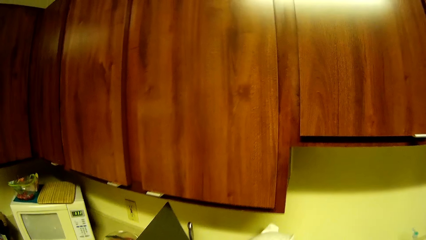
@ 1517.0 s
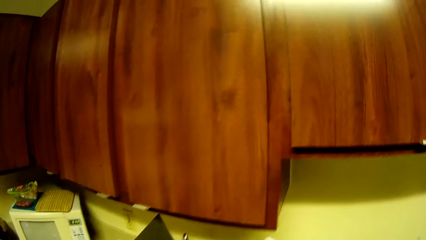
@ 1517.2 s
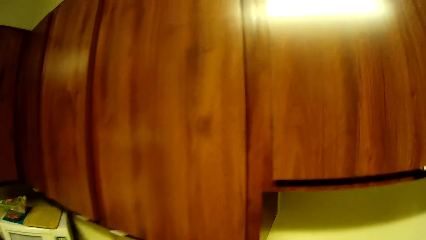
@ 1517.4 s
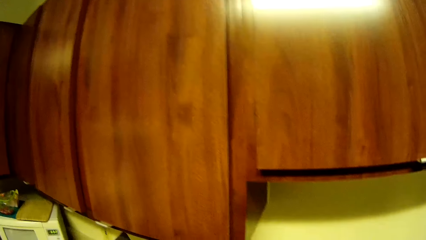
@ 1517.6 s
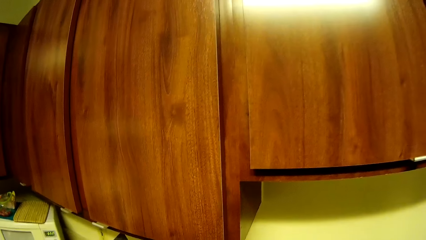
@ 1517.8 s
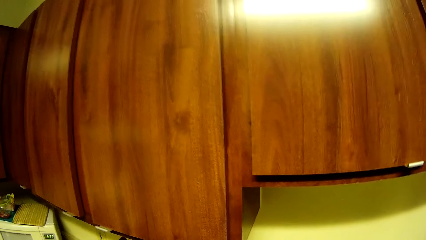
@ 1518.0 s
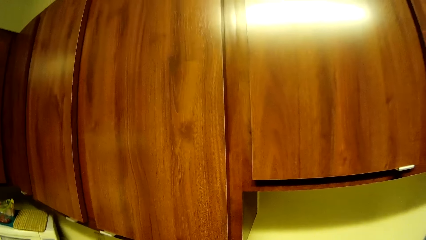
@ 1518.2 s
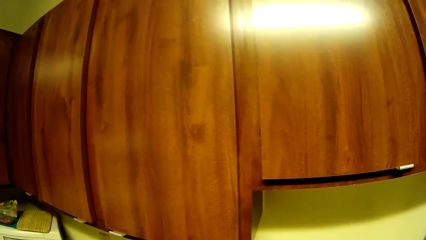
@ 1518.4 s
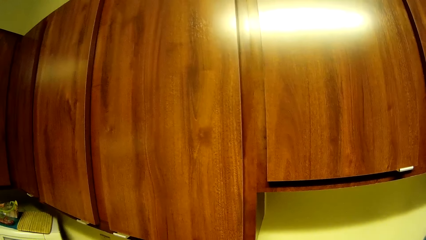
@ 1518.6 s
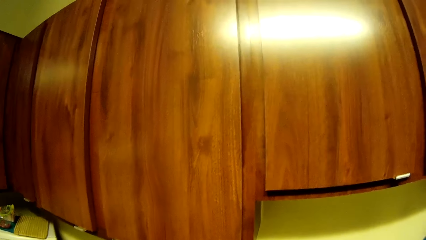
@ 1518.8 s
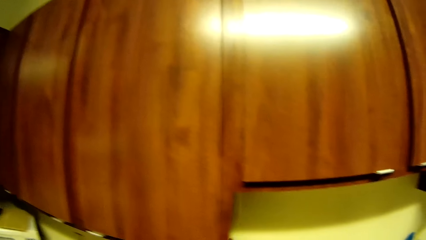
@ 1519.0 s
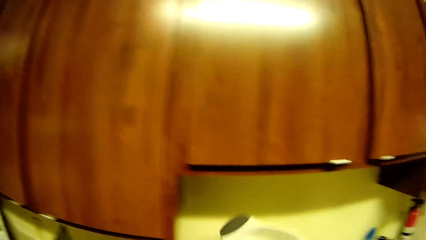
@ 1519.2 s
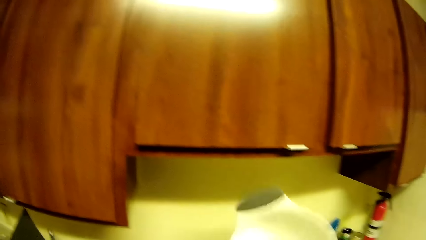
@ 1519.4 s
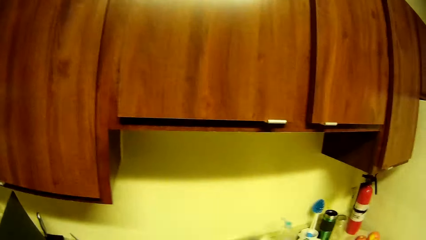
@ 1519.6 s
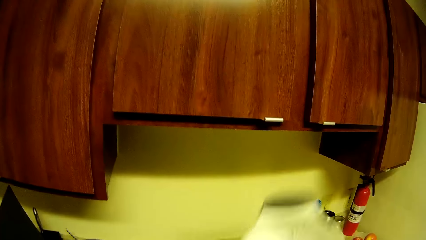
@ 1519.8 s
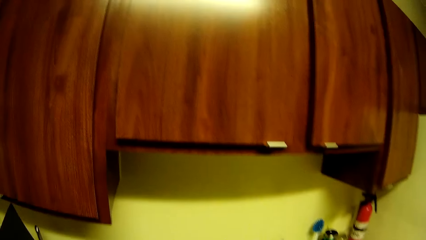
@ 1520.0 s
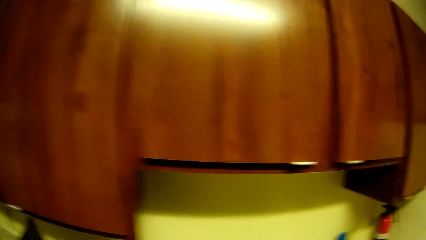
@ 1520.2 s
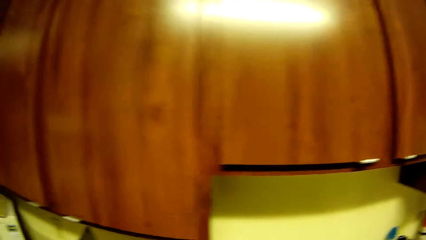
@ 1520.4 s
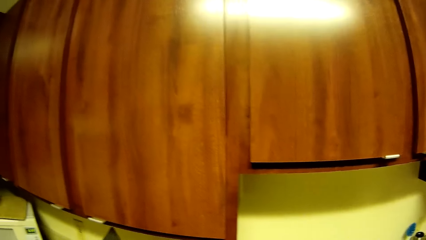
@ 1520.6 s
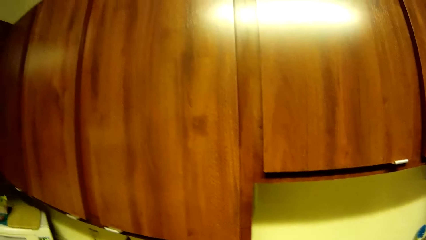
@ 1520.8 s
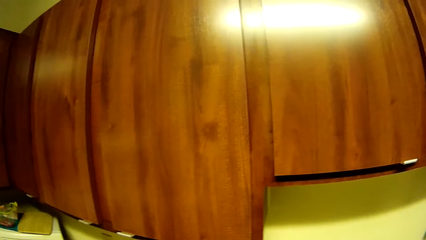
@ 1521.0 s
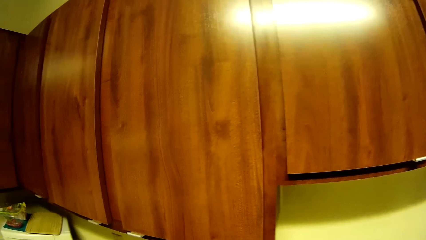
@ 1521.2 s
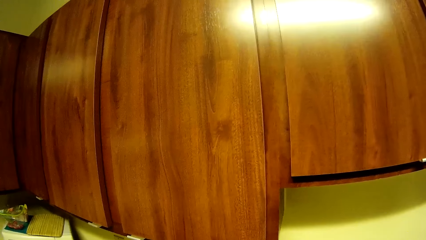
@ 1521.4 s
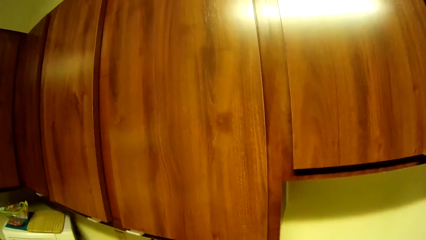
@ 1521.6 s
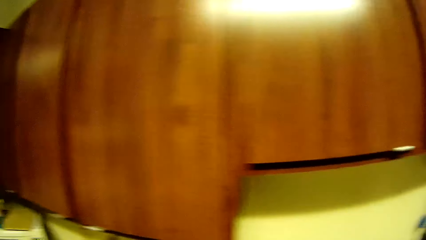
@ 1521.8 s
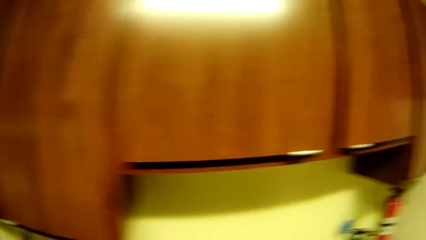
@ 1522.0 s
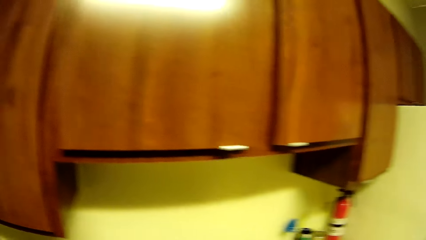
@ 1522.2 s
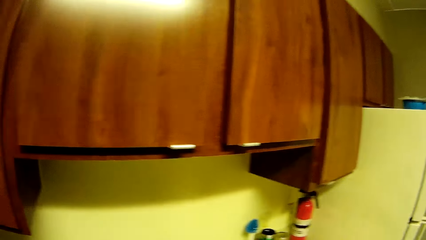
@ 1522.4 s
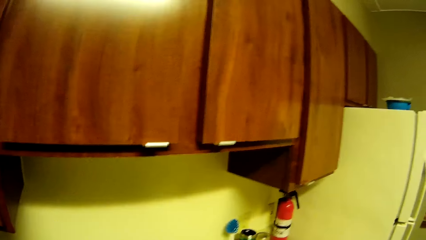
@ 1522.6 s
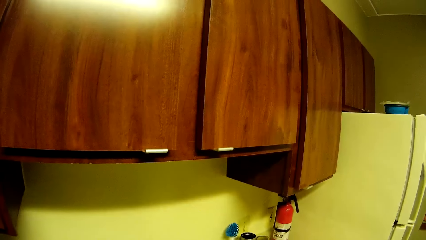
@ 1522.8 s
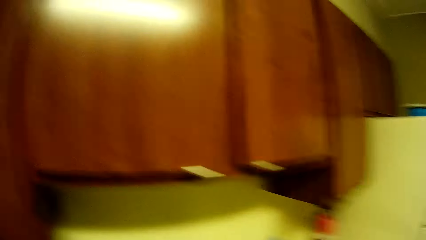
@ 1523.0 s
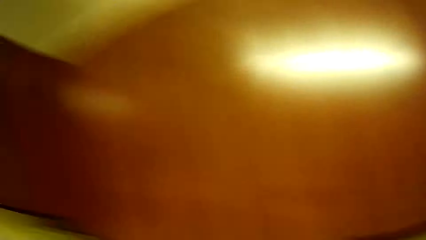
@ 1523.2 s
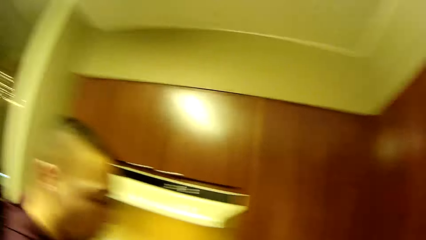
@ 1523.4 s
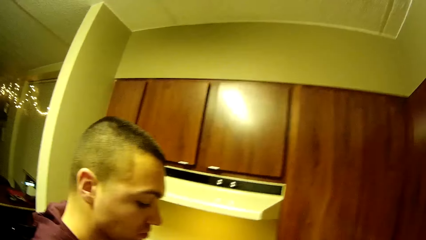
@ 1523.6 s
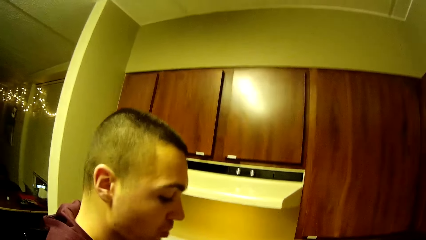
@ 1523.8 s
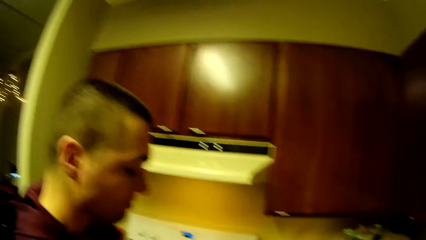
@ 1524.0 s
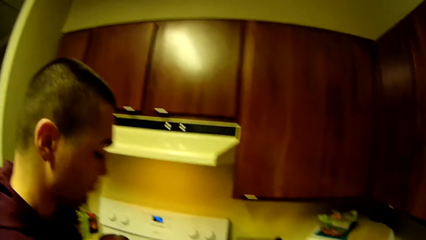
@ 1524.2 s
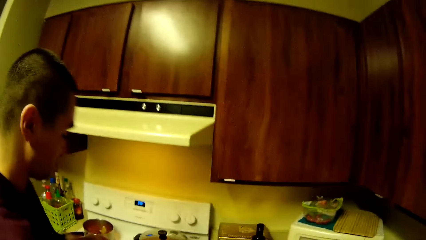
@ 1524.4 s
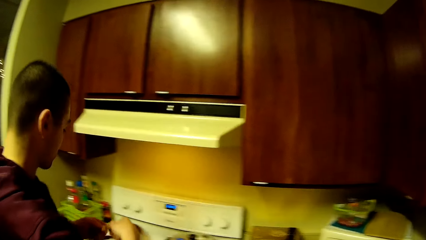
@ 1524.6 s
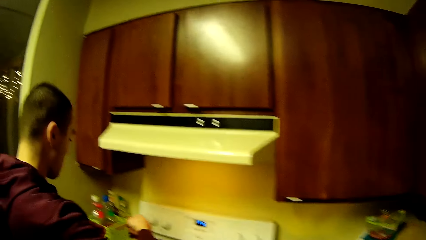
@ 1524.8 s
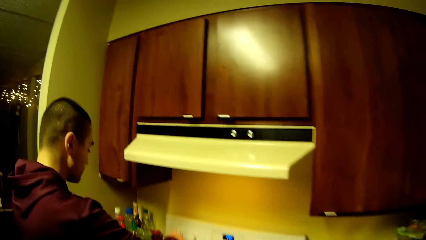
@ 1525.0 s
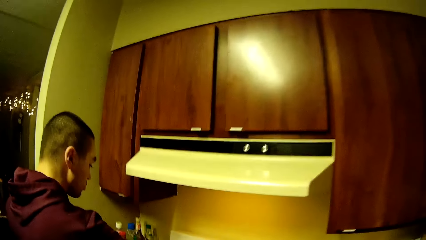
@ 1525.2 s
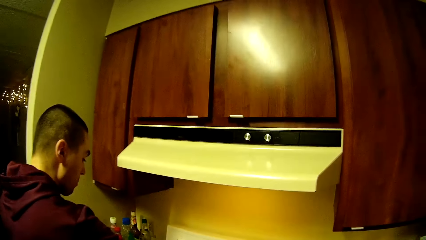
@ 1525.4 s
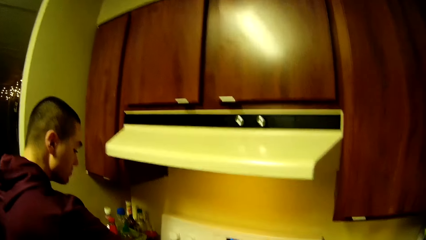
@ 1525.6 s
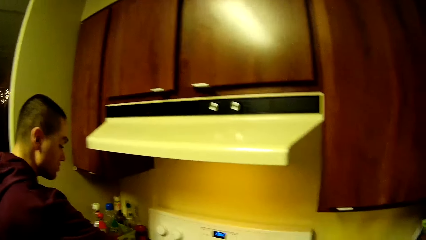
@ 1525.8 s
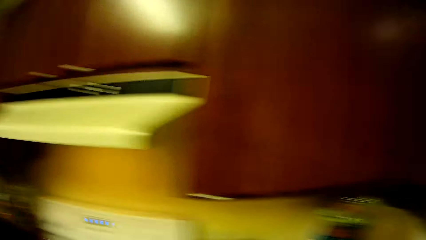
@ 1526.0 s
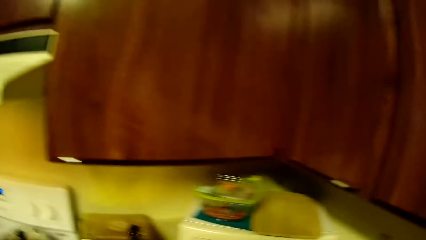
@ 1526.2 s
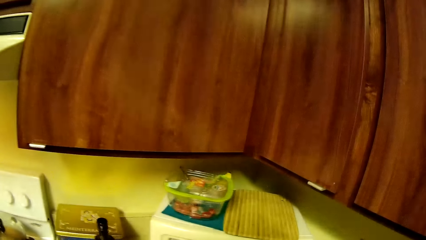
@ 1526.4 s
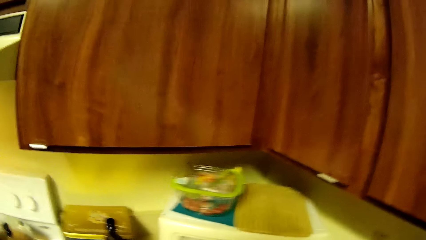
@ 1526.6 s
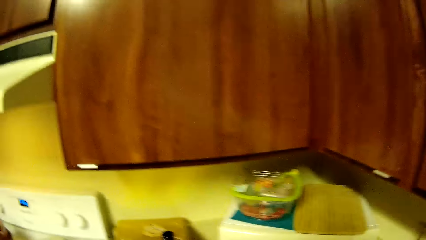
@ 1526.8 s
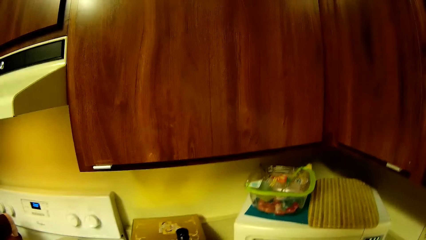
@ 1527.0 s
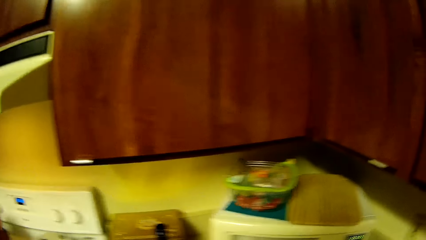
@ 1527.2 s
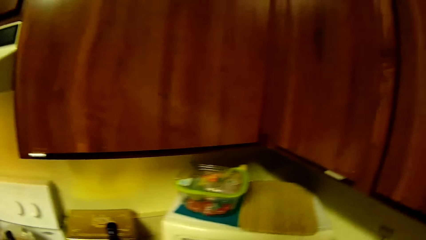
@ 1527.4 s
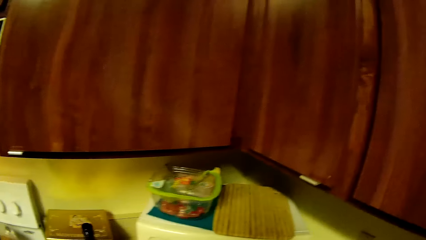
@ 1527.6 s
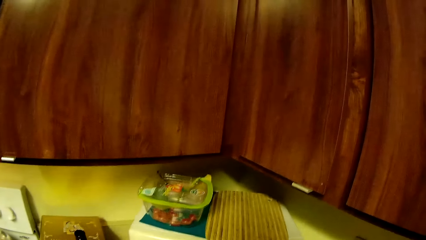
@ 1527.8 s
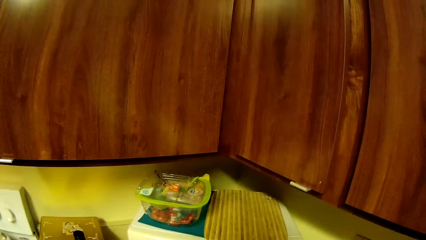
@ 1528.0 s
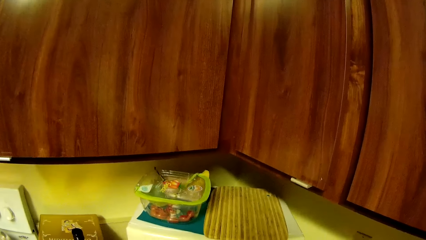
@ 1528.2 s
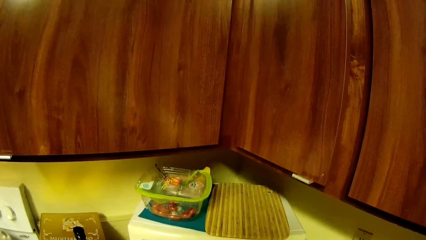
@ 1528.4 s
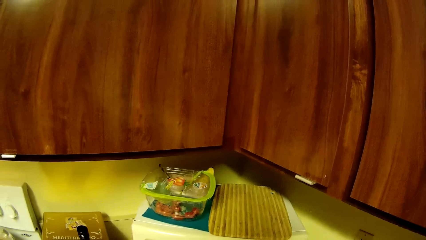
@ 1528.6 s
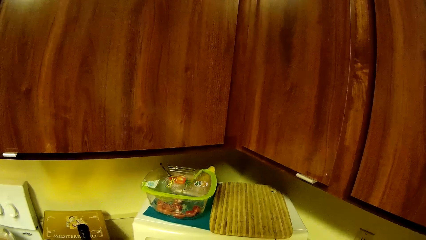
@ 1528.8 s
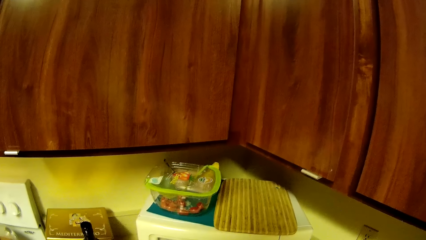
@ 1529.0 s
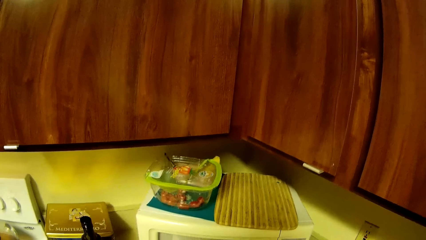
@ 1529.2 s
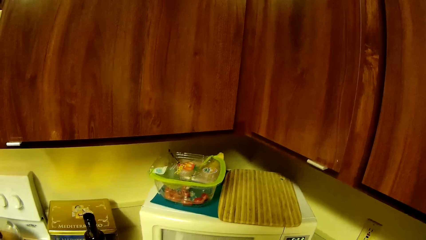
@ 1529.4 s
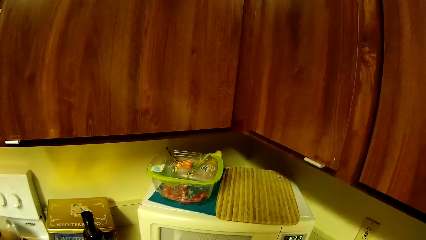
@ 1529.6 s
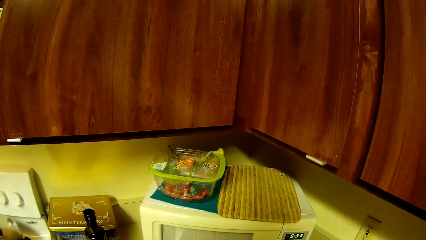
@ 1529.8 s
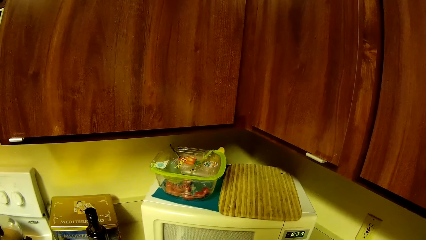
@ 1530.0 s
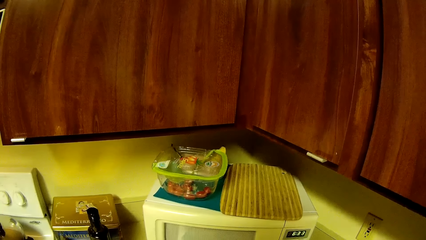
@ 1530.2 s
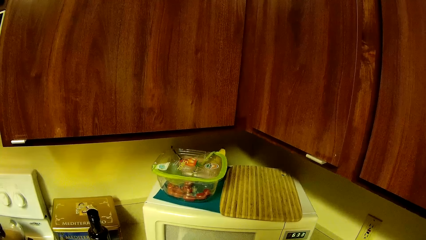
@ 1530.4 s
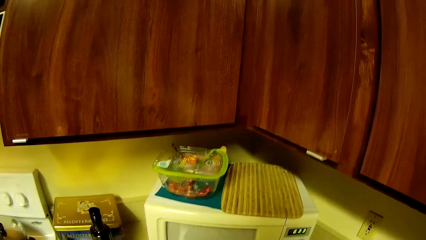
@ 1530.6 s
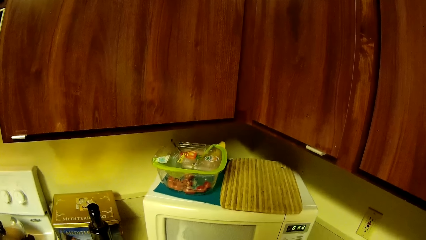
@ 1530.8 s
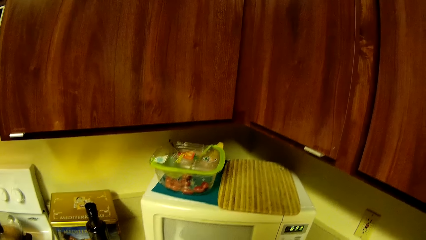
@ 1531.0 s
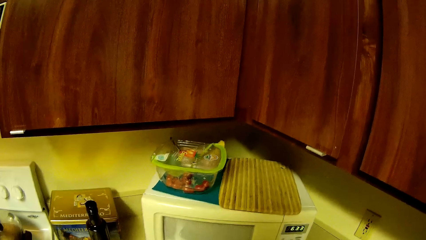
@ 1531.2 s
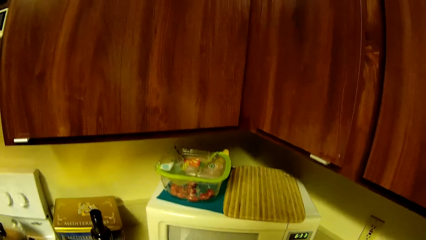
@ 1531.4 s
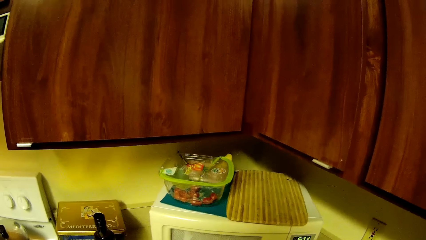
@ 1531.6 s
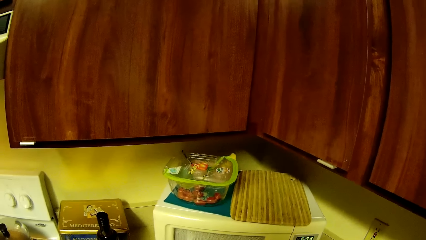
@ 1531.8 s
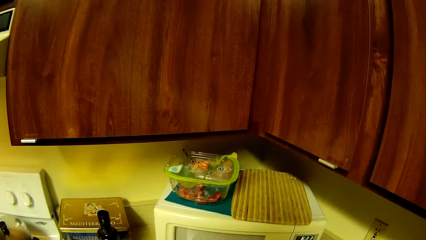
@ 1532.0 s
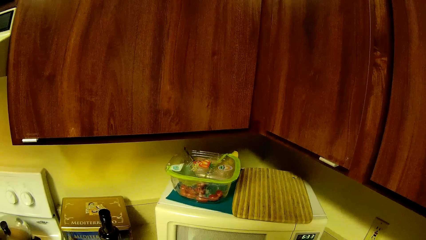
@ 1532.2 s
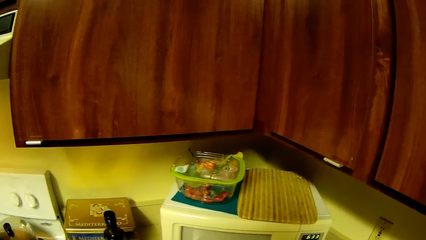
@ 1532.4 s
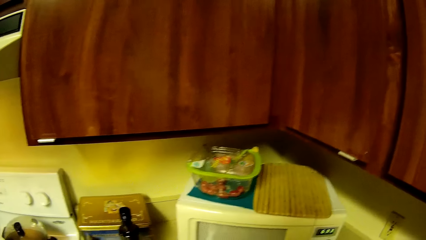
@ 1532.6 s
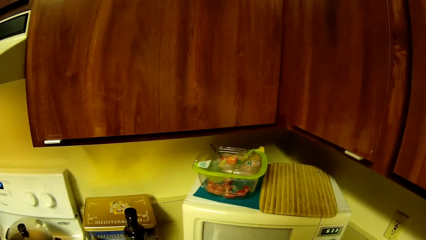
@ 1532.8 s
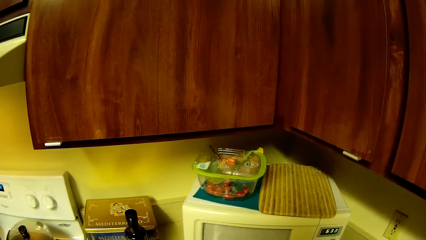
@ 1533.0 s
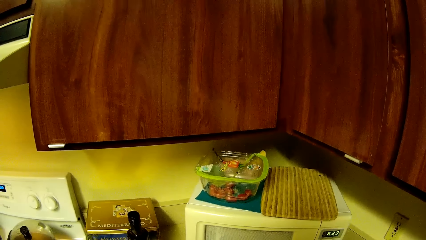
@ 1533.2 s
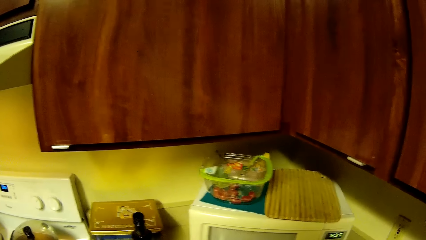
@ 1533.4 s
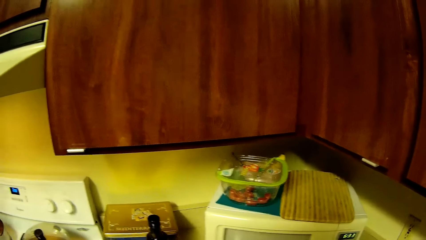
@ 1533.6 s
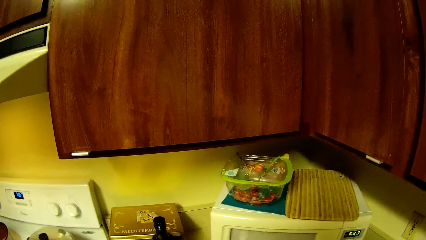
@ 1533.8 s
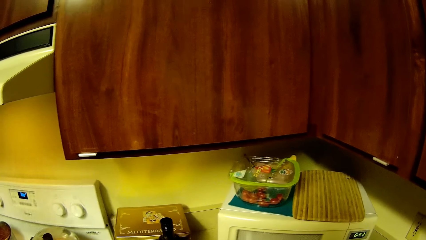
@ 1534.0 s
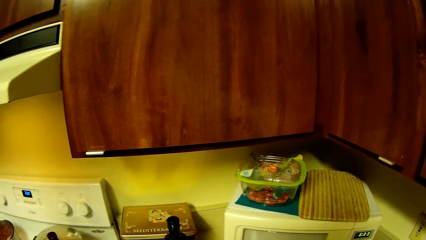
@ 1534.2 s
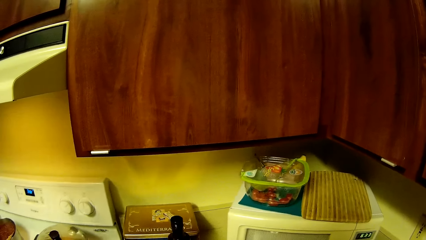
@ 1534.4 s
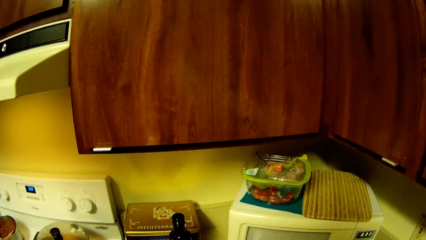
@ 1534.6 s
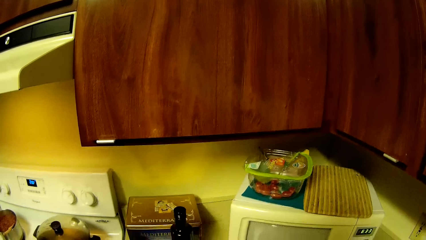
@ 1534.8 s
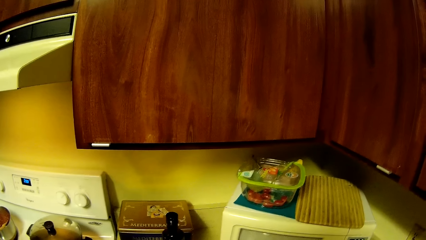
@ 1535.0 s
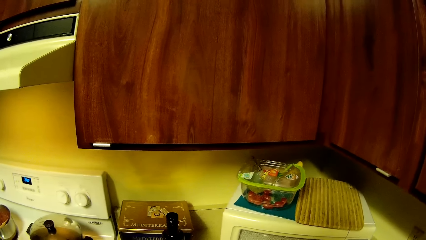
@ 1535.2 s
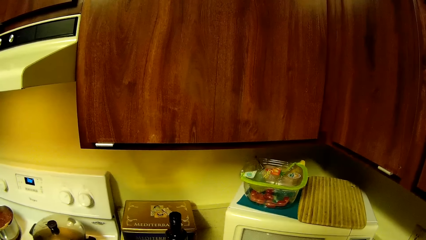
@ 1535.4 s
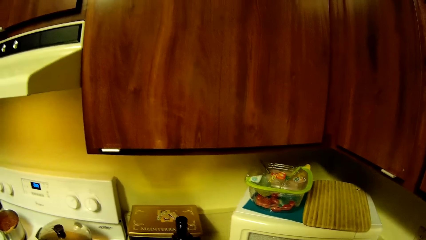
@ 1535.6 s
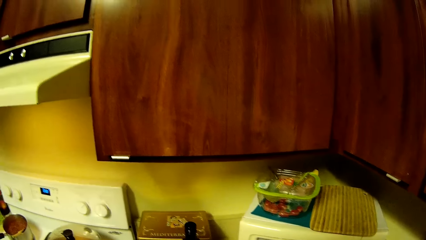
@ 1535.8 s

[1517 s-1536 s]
The camera wearer shakes the jug in her right hand. She looks around the kitchen. A man puts something in the food. The camera wearer stares around the kitchen.
